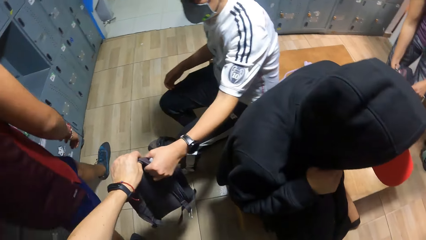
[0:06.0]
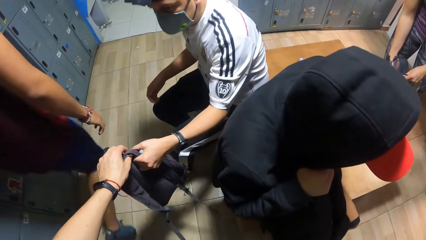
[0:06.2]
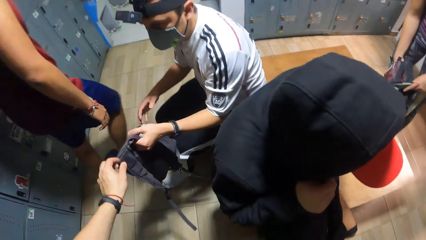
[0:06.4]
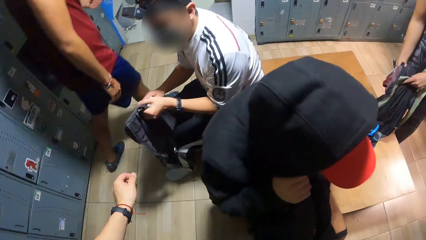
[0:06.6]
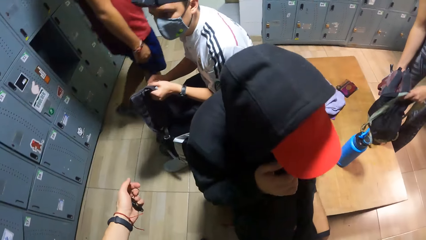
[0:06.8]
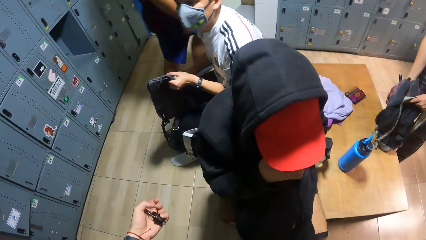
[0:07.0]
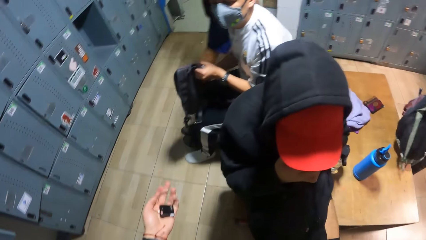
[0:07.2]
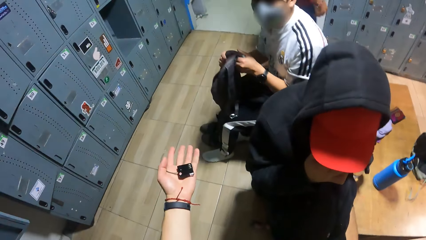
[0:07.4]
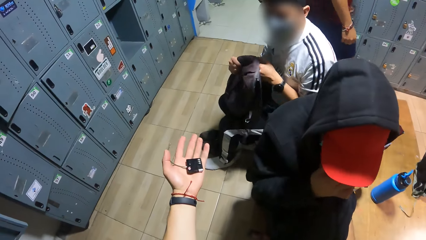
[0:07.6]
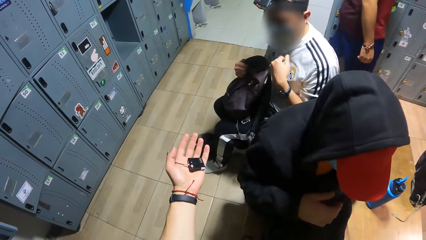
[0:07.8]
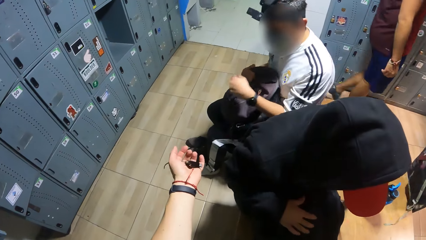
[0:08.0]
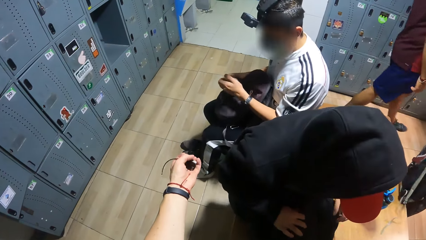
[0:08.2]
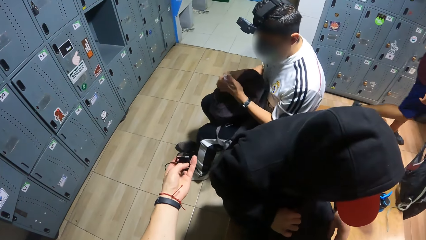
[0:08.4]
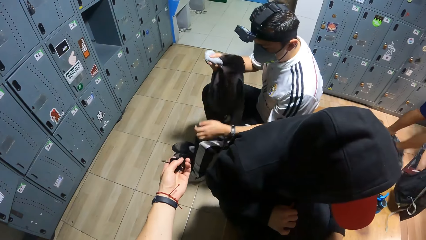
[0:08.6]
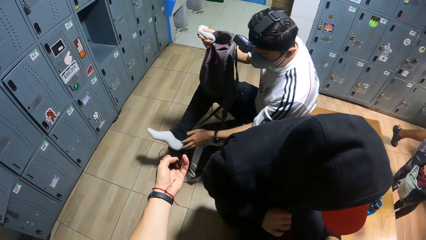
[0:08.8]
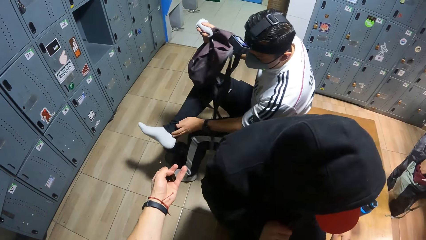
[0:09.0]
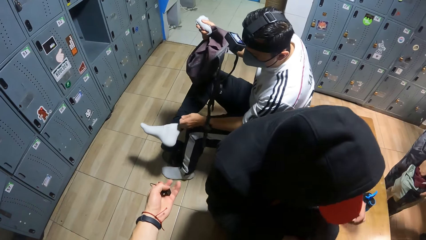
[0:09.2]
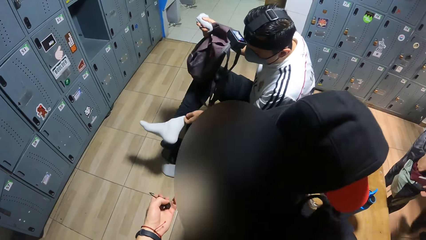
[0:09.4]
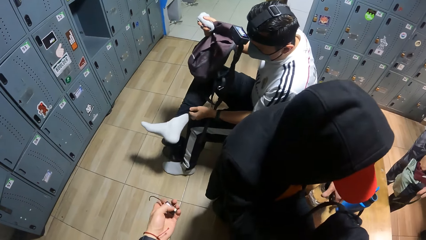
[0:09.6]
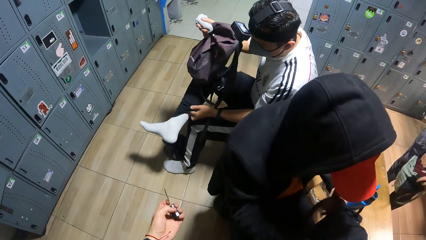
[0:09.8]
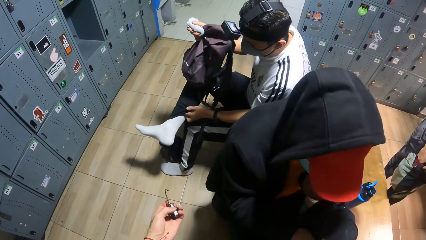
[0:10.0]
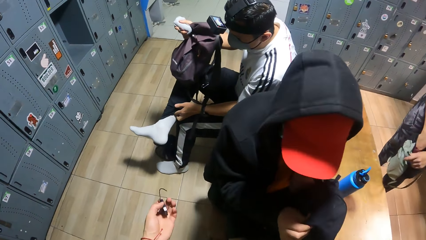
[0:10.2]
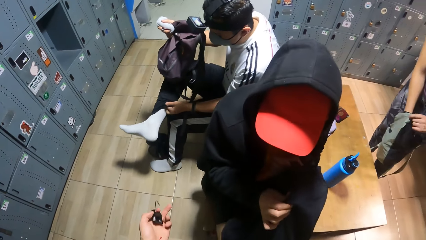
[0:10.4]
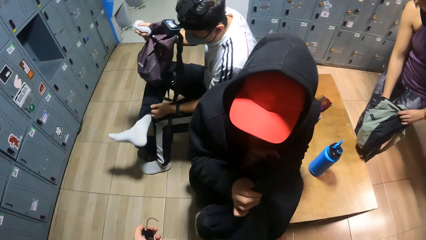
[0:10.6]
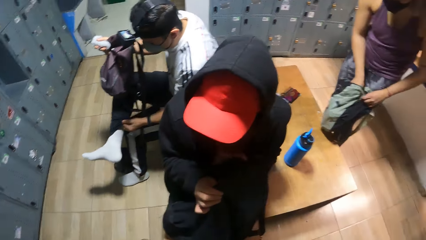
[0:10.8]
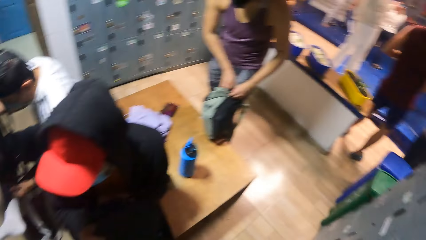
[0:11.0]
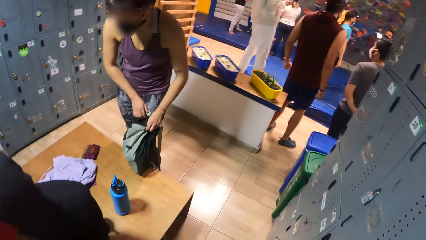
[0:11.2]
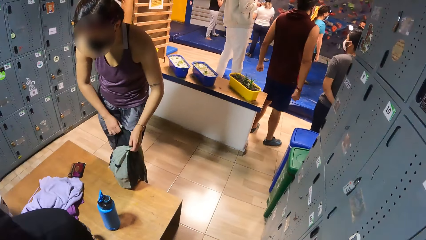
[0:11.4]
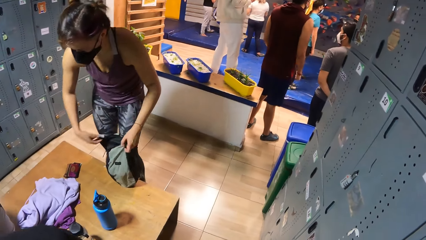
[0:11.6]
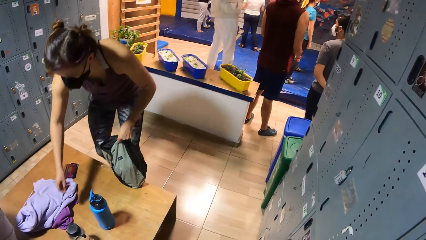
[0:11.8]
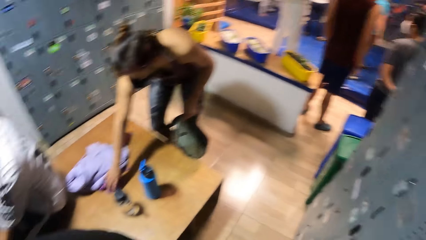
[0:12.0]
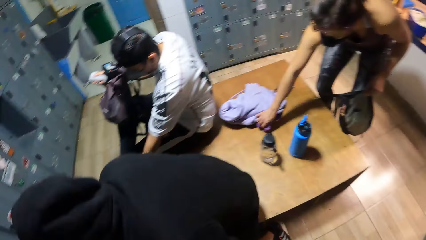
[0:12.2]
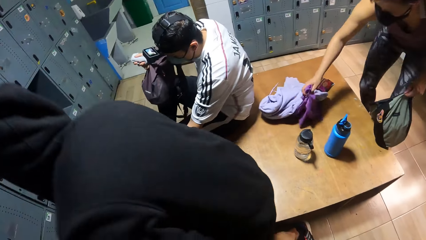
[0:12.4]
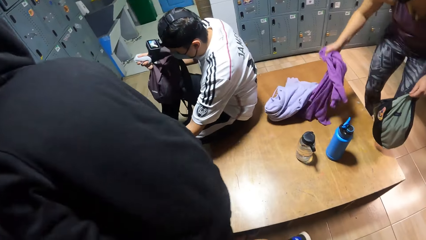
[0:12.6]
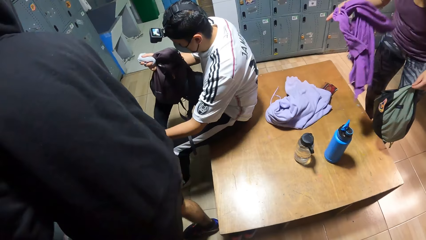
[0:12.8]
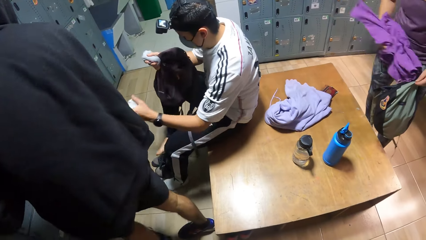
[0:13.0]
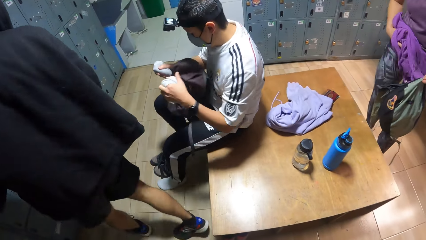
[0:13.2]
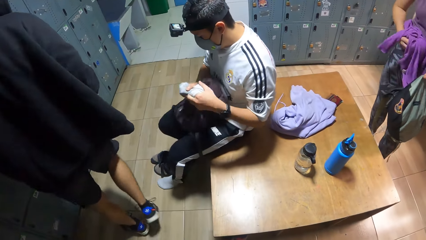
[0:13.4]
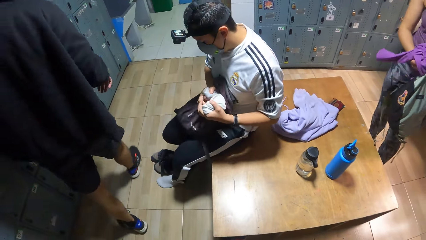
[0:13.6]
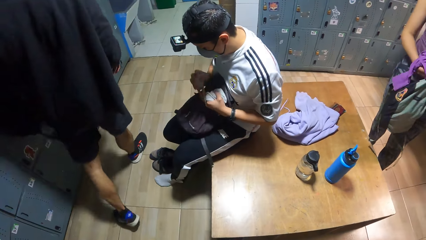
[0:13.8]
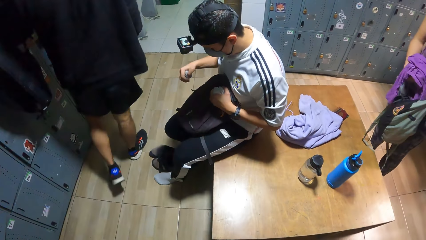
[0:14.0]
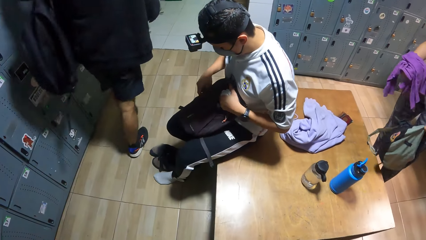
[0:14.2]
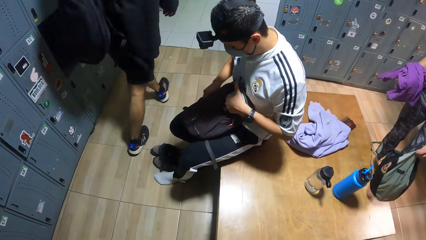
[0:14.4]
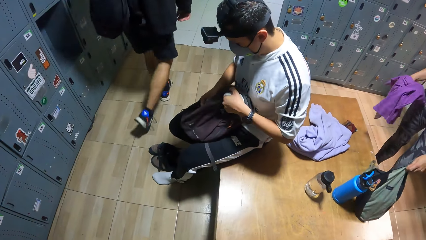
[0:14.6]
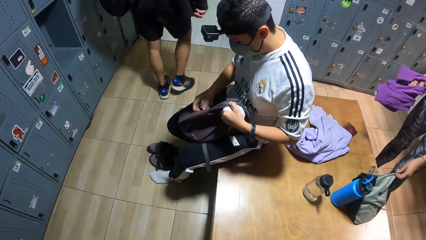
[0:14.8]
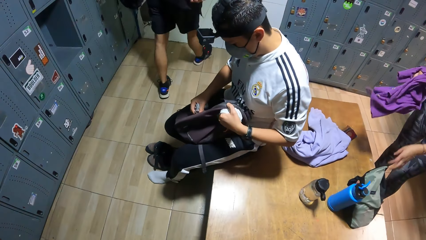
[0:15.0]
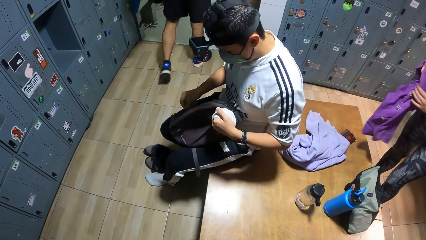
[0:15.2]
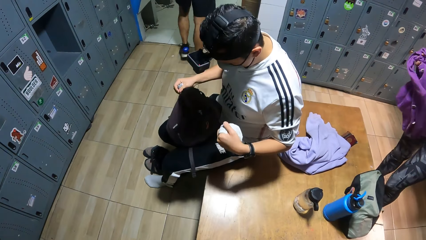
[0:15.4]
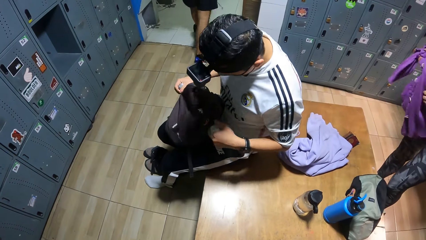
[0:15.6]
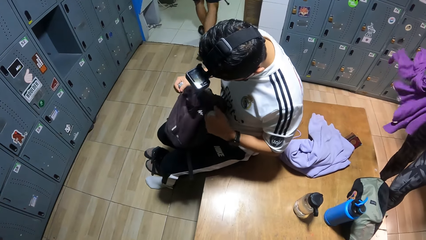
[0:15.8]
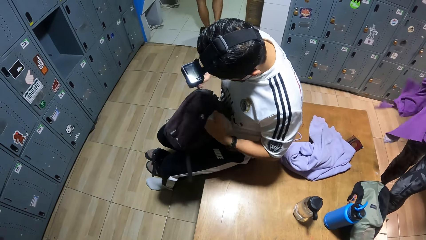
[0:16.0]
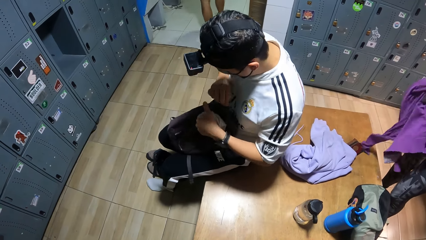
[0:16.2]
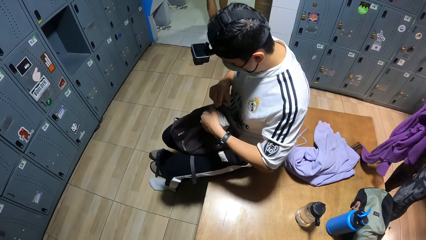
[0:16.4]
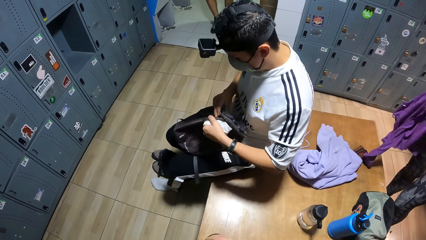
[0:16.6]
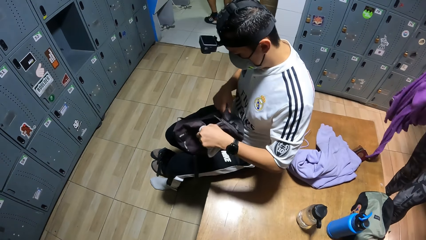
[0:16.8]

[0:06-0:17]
The camera wearer passes a bag to the man with his left hand. He holds a cable lock in his left hand. The man takes the bag from the camera wearer. The man removes a sock from his right leg with his left hand. The camera wearer looks around. The woman picks up a cloth from a table with her right hand. A person packs food. The man adjusts the bag in his hands. The woman drops the bag in her left hand on the table.

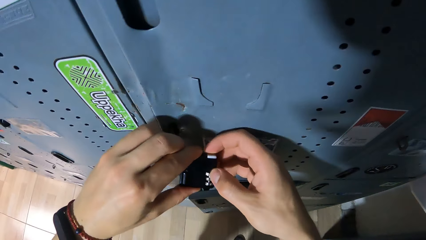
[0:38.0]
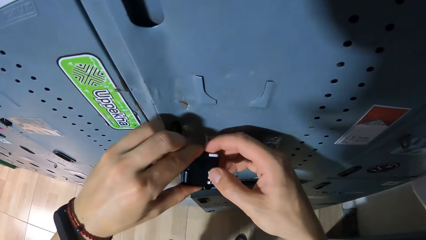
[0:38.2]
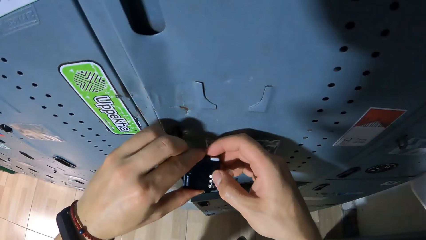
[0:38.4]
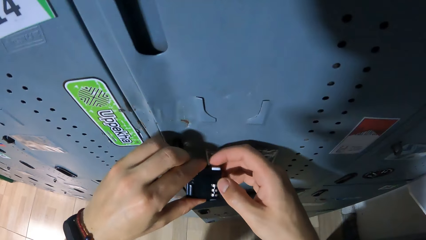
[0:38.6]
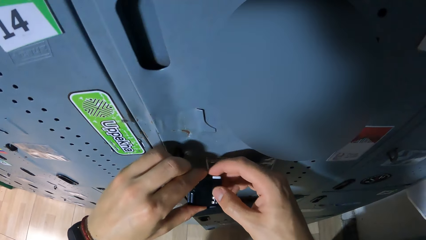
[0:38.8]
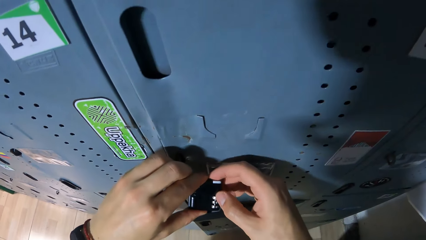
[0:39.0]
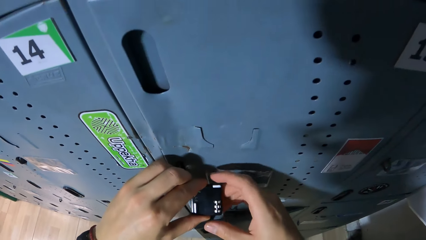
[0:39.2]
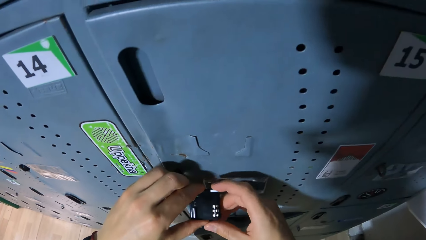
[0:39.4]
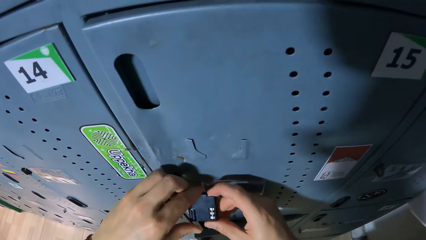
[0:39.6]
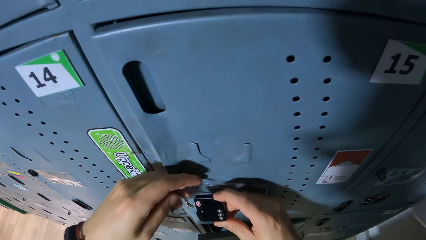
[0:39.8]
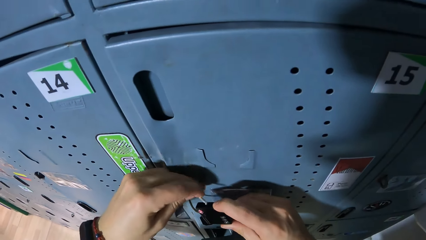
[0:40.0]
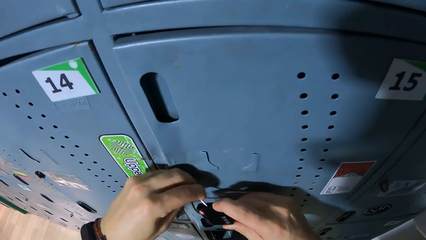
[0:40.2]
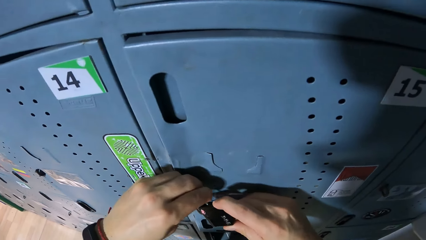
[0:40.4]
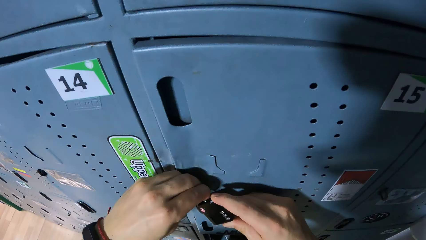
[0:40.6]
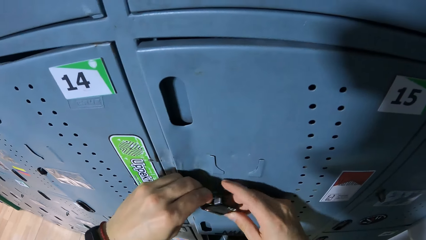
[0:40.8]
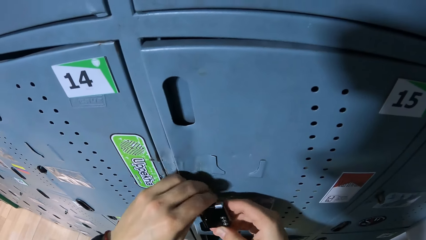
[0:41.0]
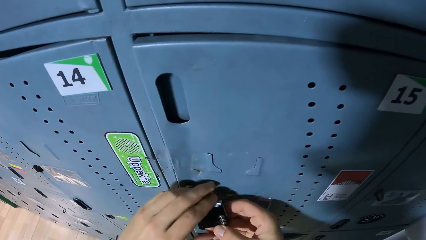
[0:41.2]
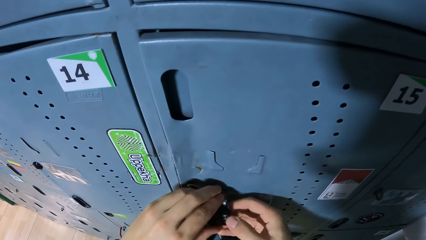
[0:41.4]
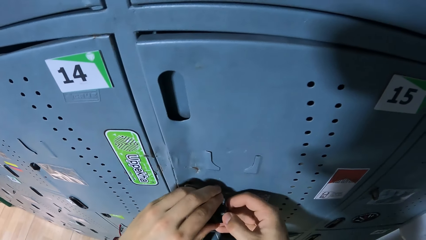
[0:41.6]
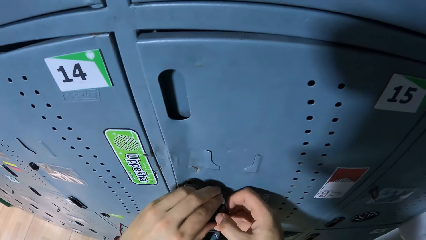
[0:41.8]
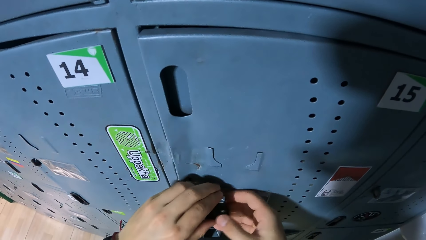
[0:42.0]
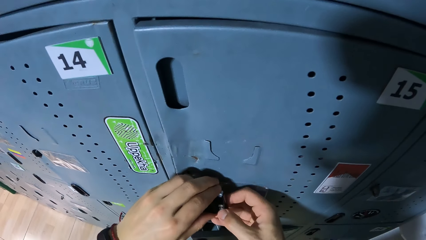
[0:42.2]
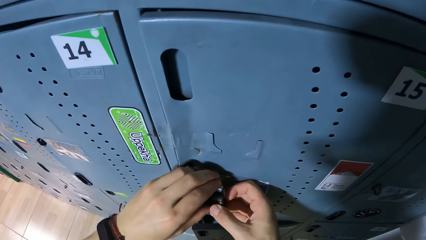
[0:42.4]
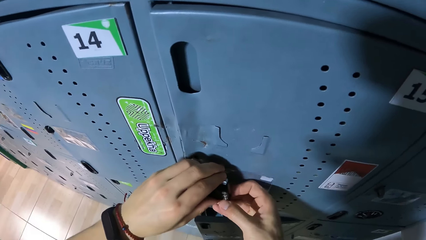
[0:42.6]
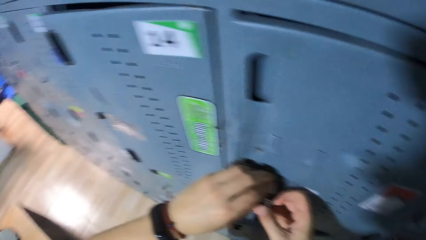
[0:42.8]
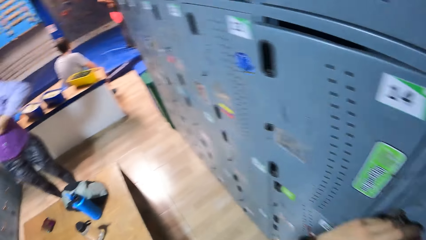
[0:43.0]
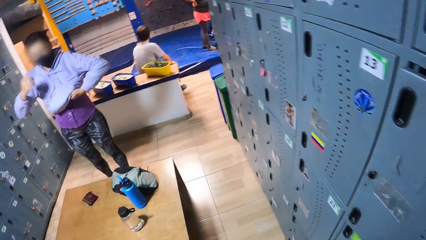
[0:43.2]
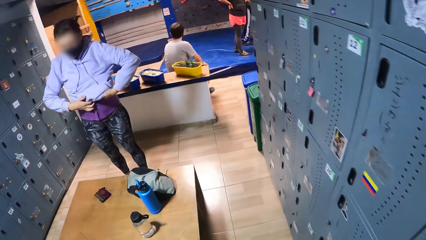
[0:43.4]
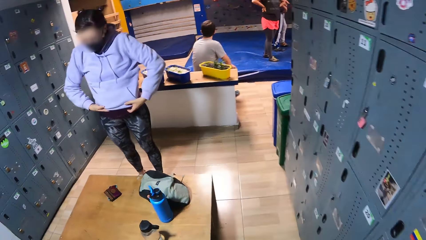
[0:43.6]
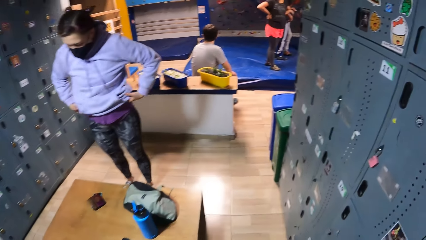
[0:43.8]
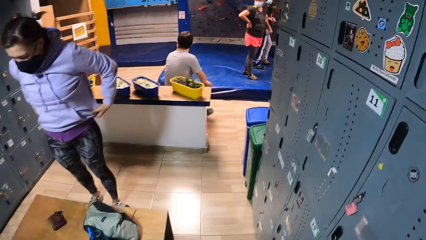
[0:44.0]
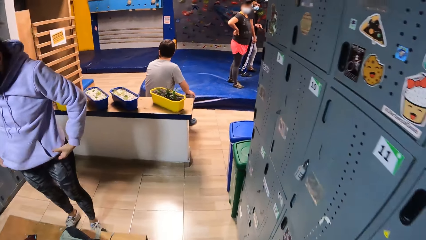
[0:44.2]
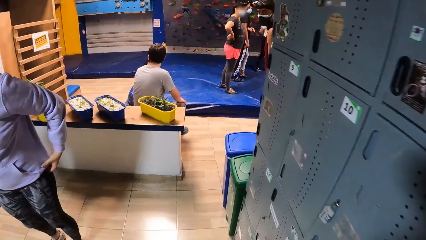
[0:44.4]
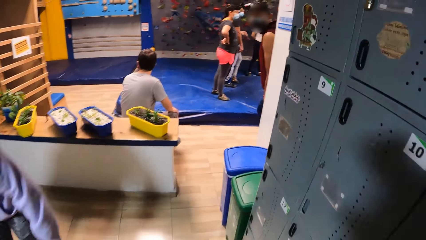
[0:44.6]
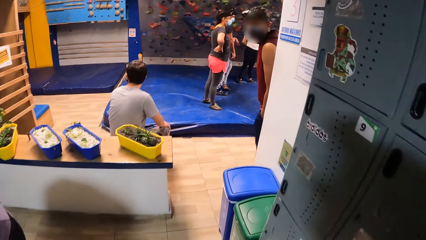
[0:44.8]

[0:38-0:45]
The camera wearer walks around.
